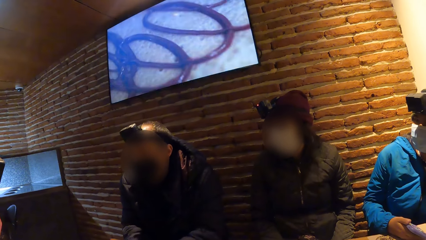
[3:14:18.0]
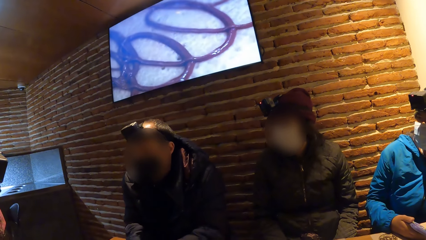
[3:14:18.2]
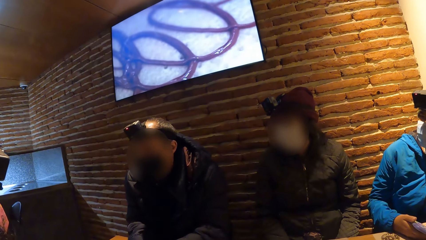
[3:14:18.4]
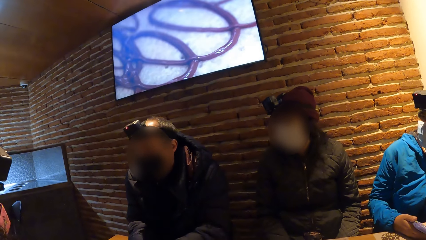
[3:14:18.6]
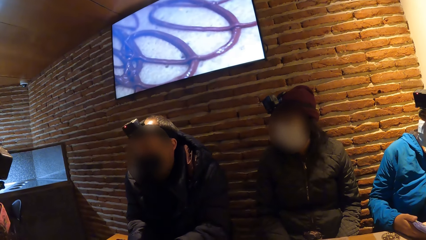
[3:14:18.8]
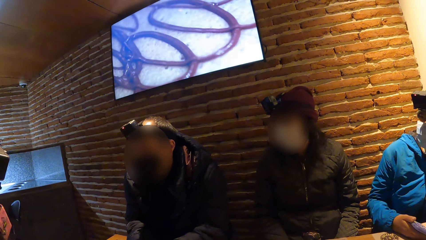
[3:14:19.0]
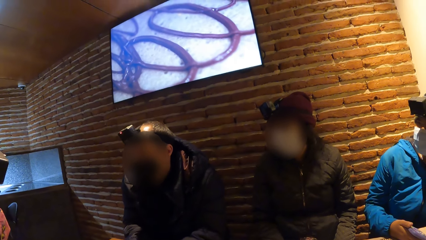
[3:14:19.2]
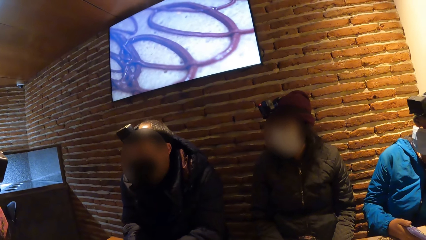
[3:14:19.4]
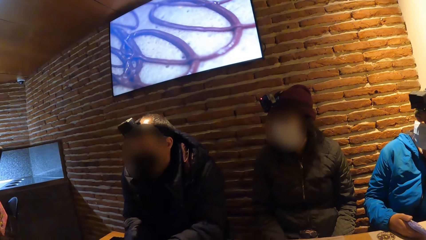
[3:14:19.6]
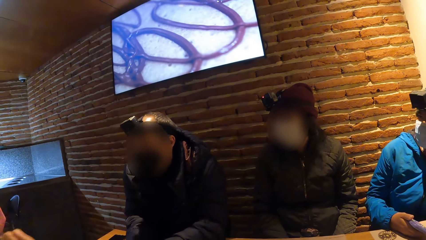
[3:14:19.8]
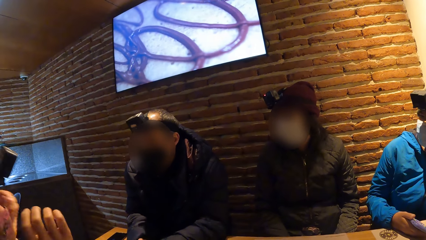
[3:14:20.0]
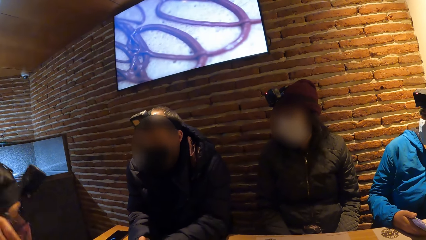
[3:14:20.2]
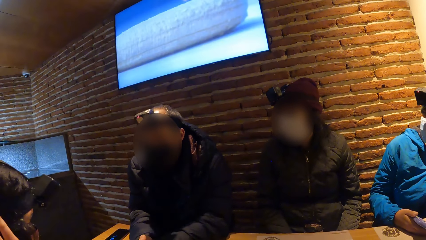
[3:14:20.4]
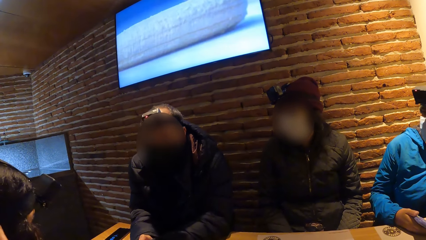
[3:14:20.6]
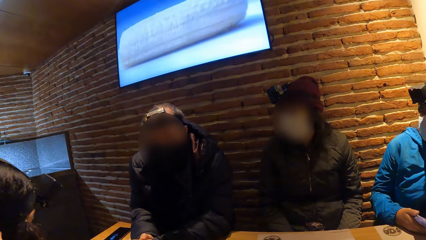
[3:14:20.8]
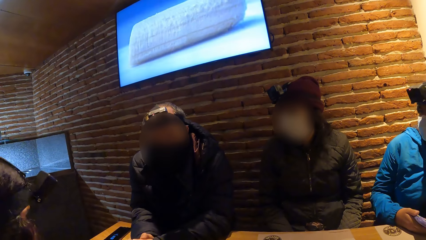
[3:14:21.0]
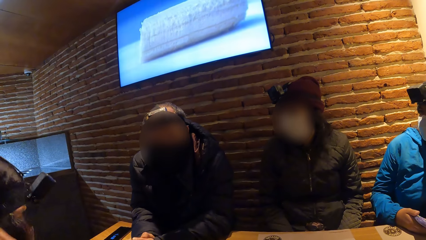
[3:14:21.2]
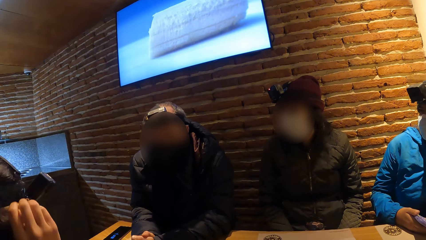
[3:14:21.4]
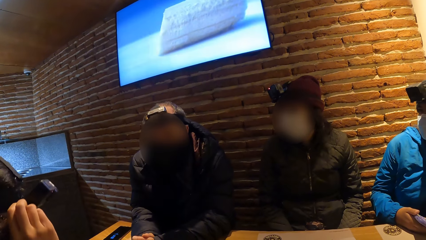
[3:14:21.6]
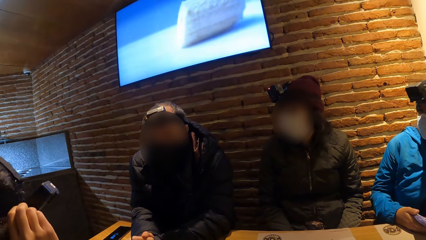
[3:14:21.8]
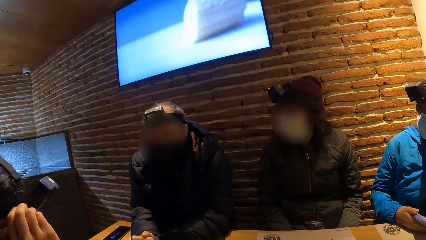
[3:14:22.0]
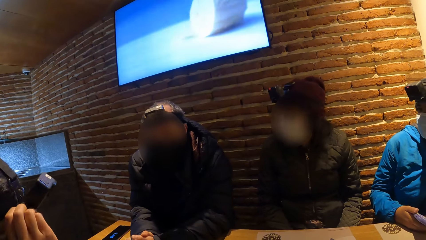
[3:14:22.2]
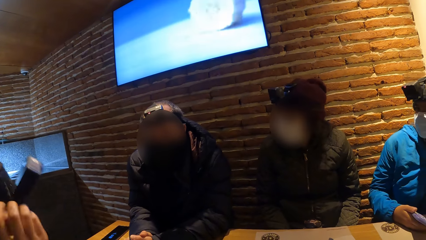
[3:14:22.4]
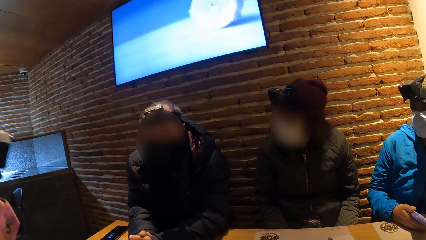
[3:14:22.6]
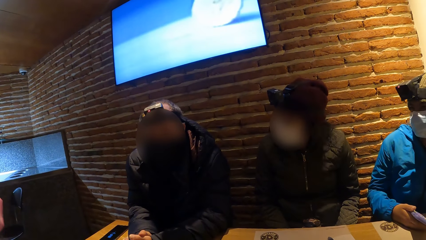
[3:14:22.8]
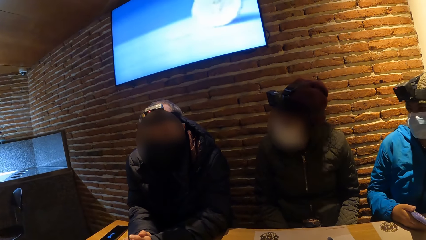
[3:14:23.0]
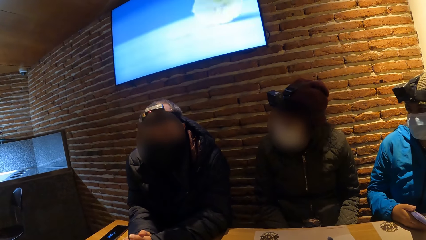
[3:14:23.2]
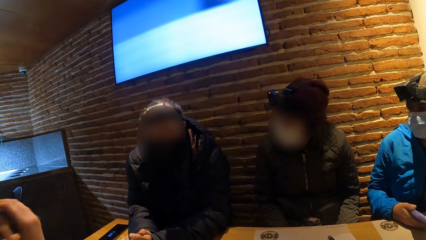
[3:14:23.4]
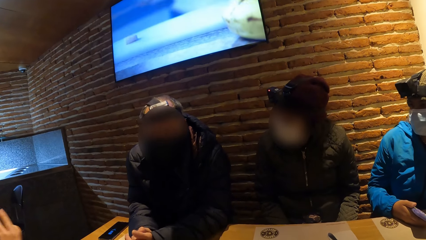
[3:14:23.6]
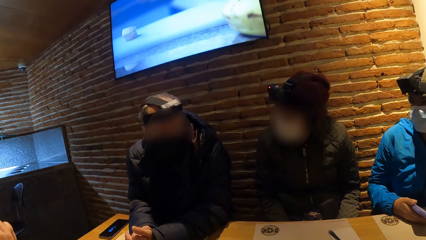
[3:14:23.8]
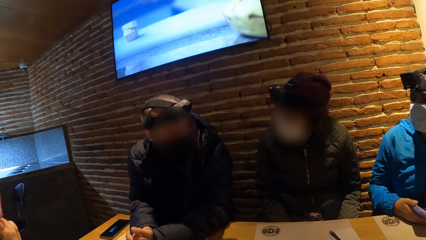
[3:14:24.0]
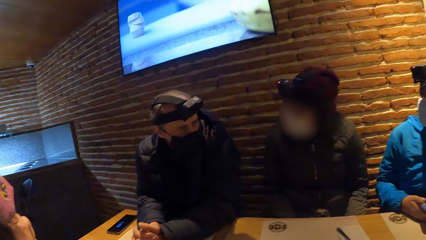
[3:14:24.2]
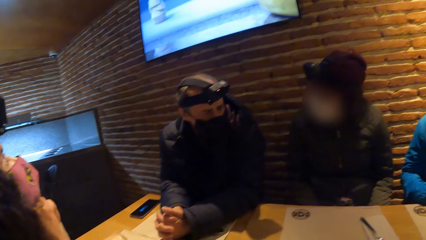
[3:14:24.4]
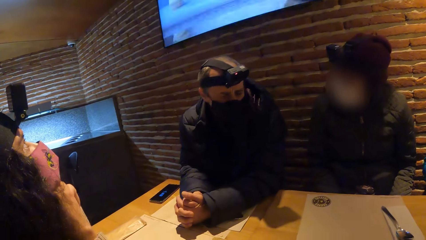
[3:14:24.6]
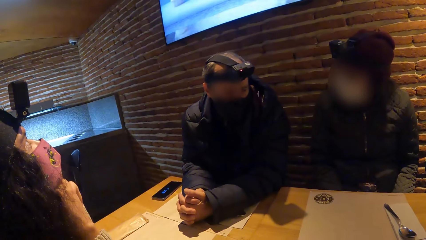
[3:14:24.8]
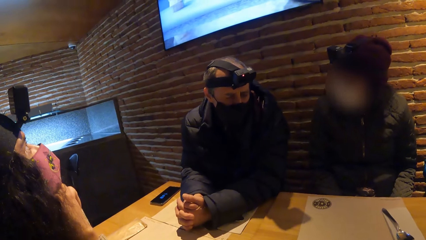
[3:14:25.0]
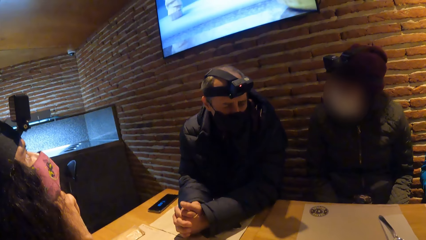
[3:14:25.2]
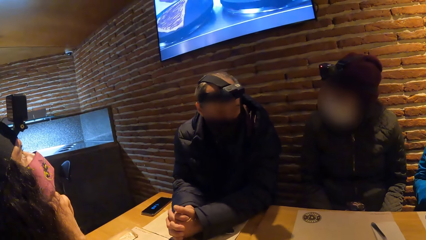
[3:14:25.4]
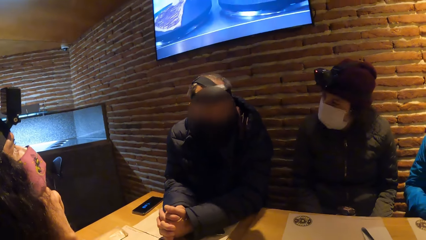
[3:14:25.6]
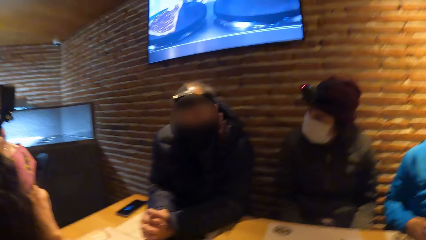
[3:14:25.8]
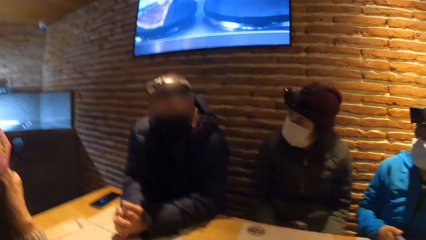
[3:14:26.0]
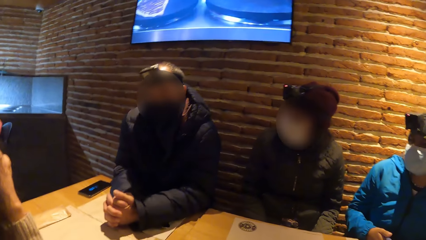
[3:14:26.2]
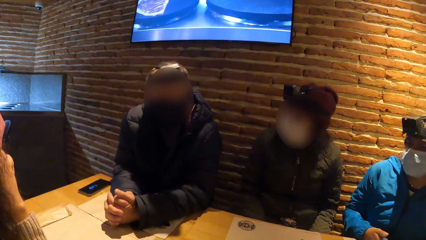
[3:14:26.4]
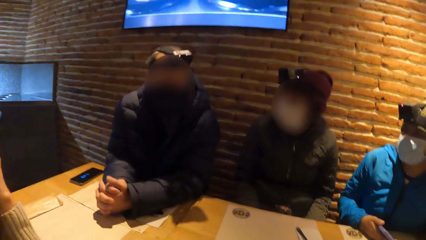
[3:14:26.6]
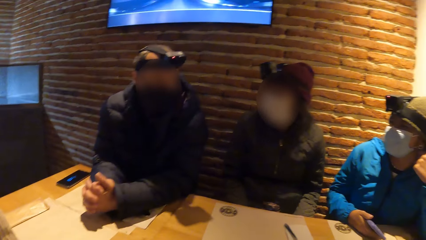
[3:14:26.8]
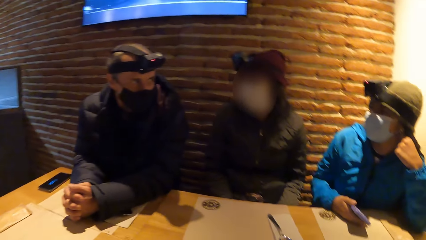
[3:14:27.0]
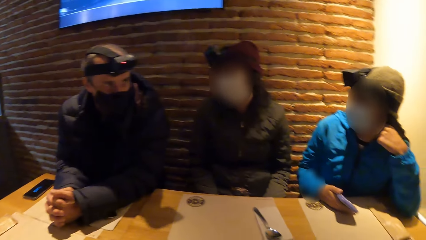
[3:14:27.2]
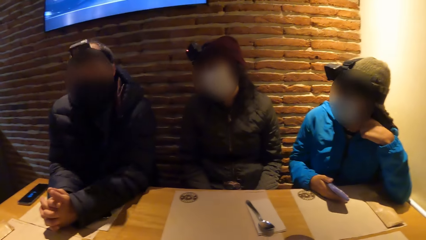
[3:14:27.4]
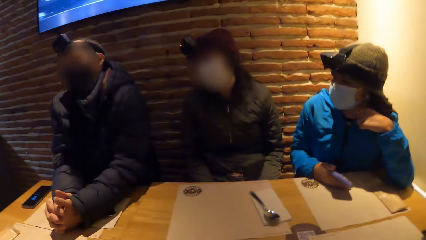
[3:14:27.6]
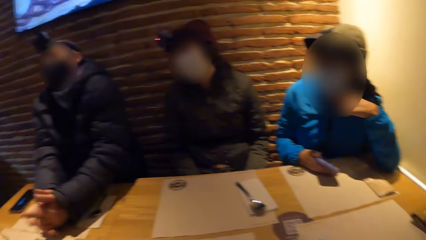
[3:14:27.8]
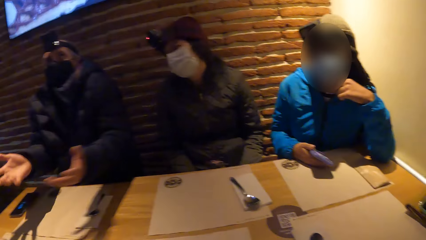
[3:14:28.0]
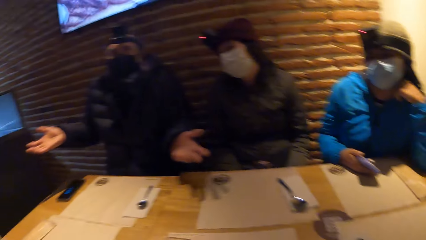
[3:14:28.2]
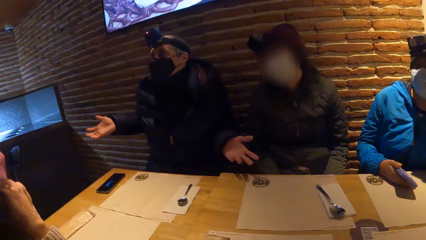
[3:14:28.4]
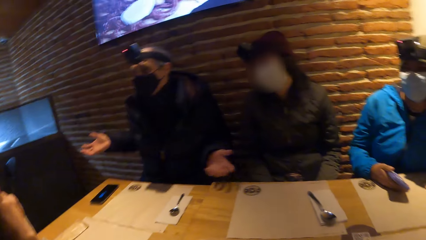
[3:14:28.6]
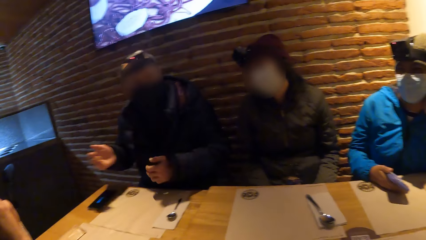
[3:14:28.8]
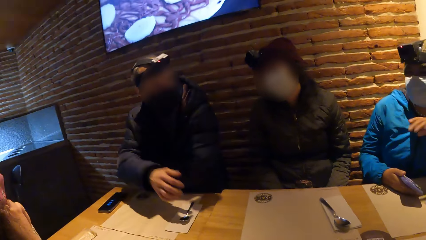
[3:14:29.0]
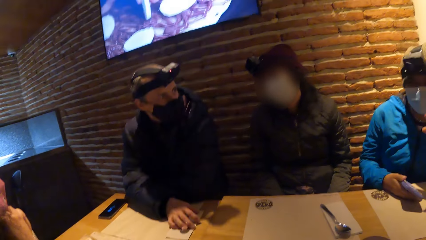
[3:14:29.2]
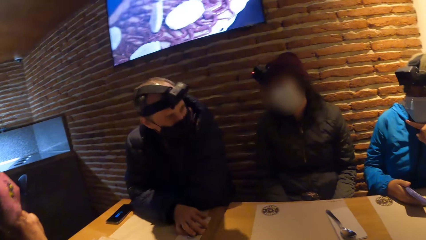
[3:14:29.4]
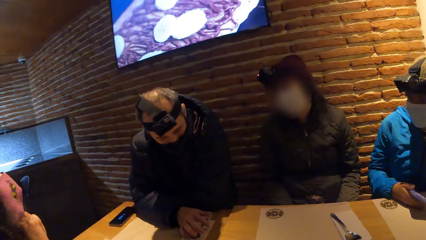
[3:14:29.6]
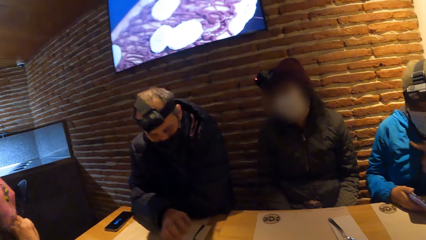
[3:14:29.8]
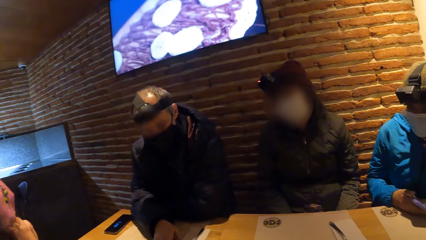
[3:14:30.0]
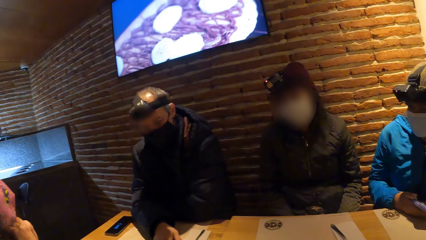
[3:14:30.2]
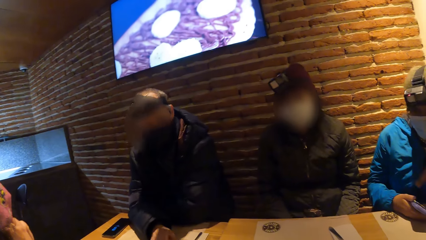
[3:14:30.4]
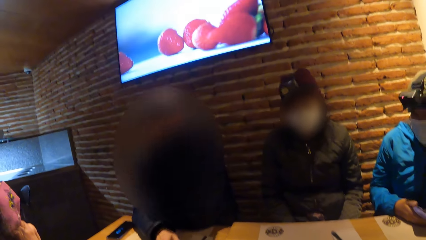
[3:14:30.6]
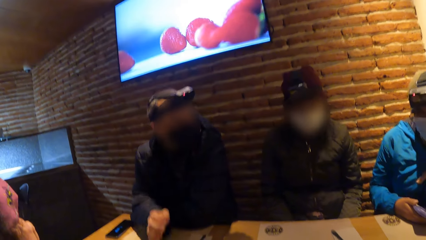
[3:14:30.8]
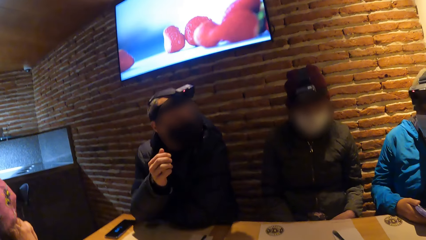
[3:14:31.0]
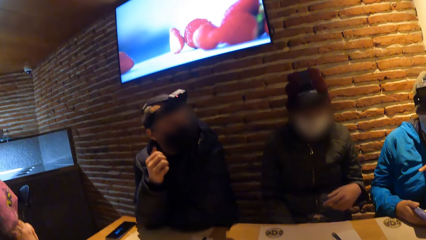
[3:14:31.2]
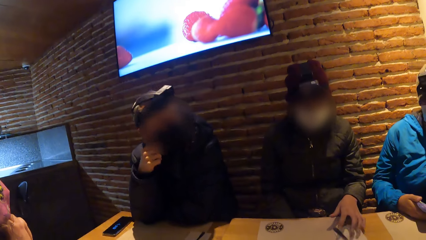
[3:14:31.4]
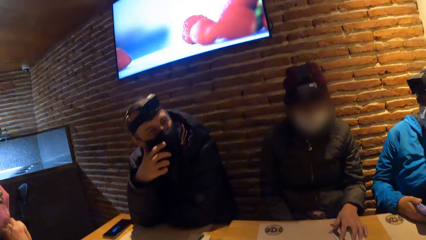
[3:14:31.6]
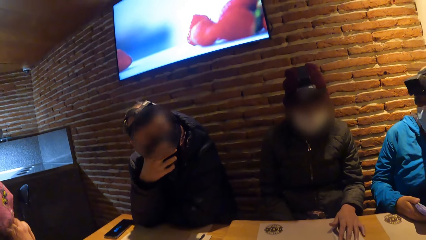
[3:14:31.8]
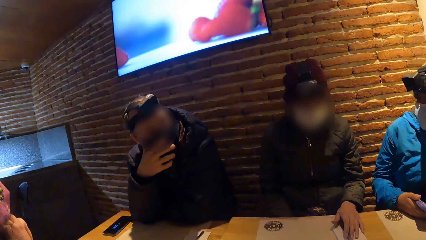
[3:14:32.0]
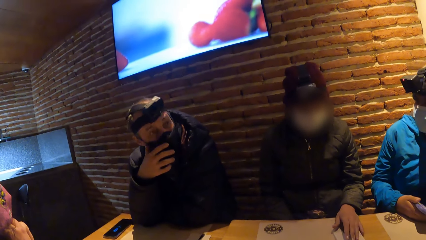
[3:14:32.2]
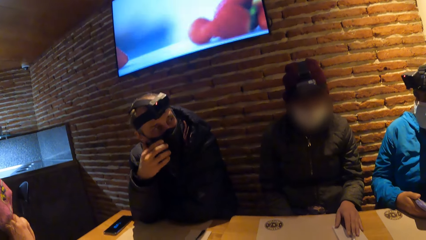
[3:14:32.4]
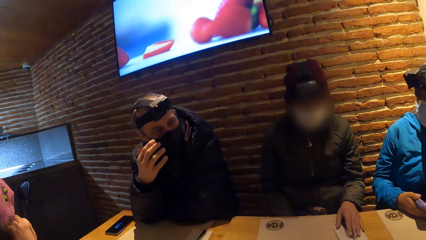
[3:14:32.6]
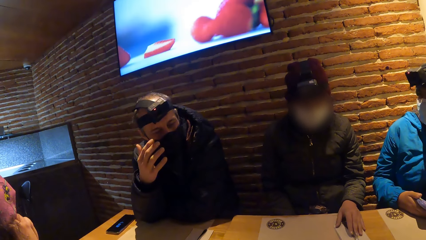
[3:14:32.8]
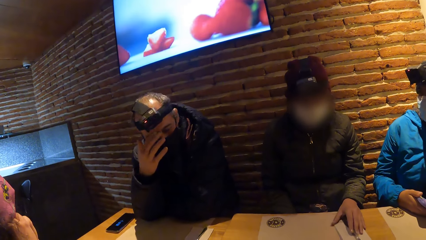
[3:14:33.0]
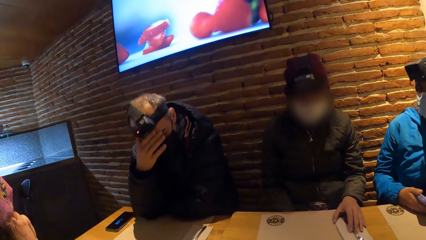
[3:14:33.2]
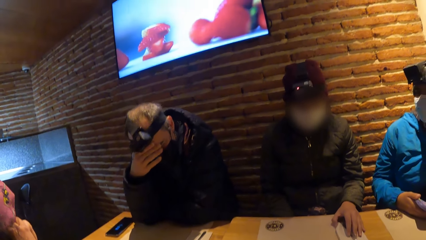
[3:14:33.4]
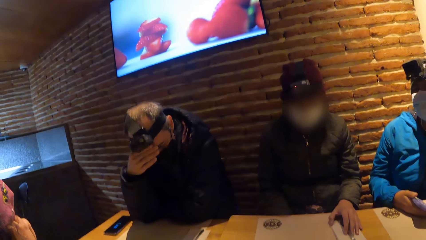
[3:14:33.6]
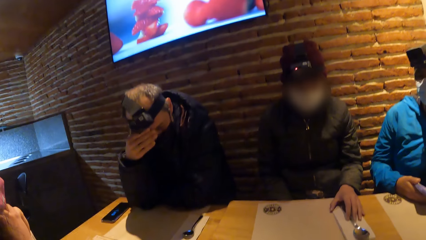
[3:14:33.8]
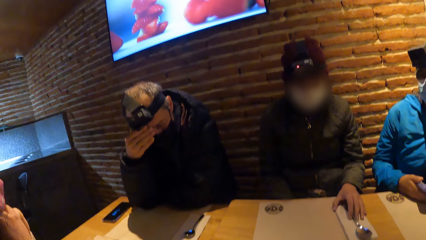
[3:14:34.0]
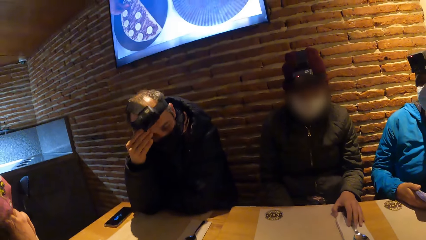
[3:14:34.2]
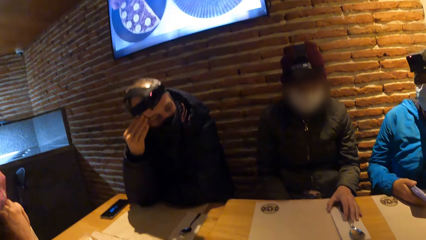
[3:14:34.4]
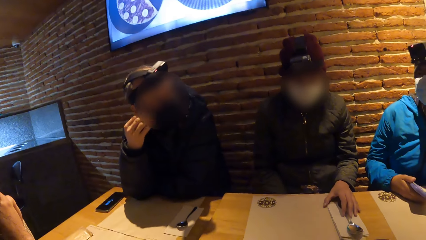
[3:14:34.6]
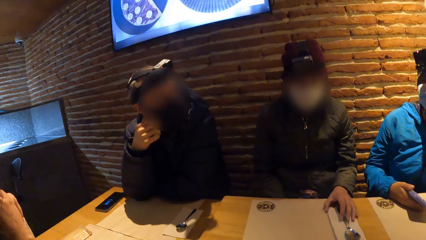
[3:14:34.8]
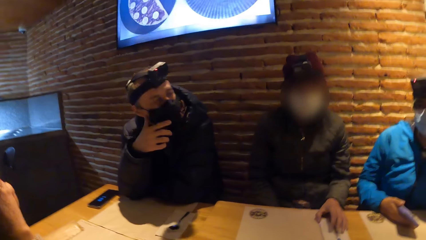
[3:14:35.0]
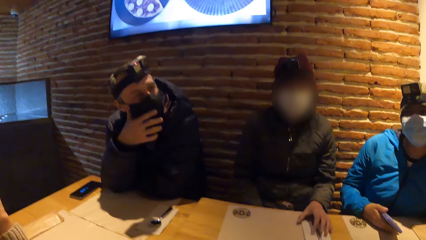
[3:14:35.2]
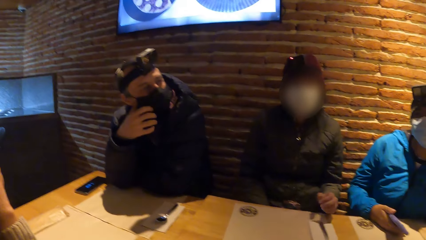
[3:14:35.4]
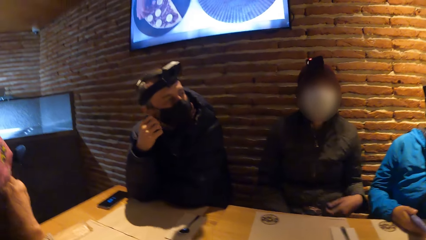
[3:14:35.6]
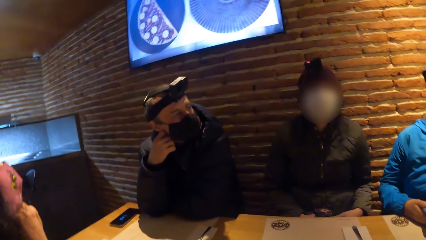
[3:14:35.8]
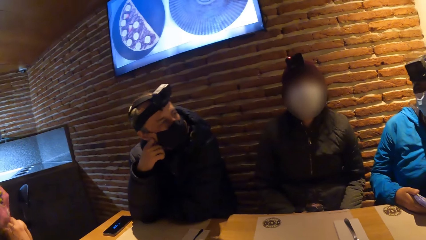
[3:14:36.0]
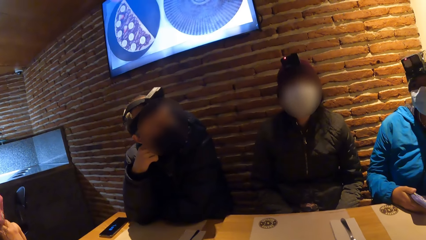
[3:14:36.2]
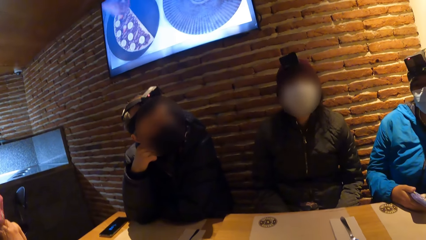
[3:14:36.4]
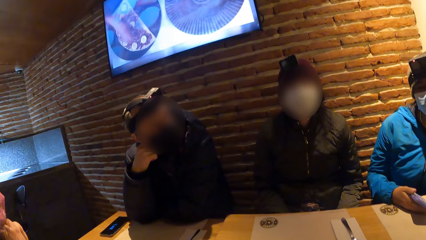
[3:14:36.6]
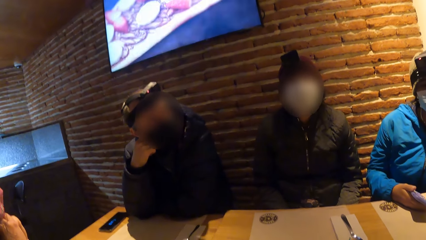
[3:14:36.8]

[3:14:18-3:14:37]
A woman adjusts the camera on her head with both hands on the table. She touches the hair. She touches the camera. A man interacts with another woman. The man stretches the hand and moves from the table. The man interacts with a third woman. He moves the hand on the table. A person talks to another person. The man adjusts the nose mask on his face with his right hand on the table. He touches his face with his right hand on the table. The other person moves the hand from the table. The first person talks to a third person.
